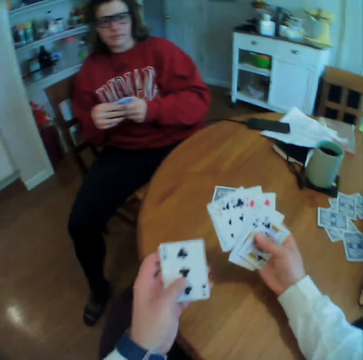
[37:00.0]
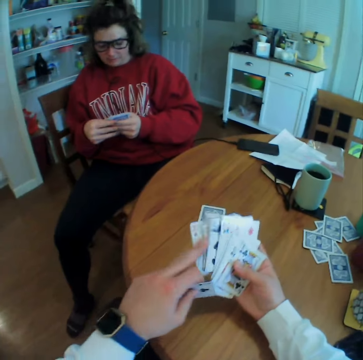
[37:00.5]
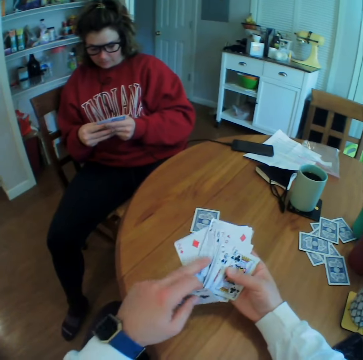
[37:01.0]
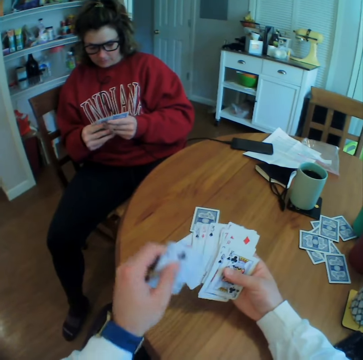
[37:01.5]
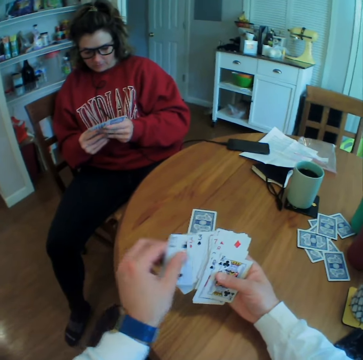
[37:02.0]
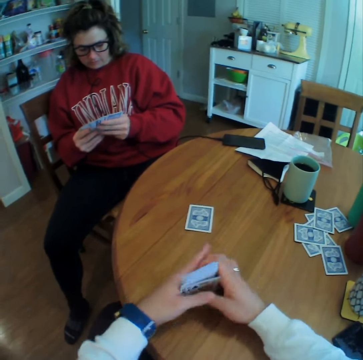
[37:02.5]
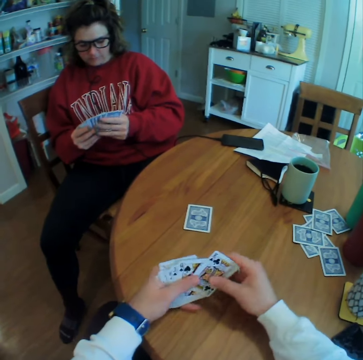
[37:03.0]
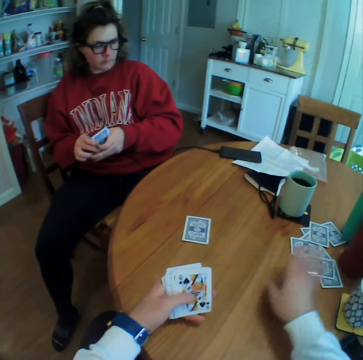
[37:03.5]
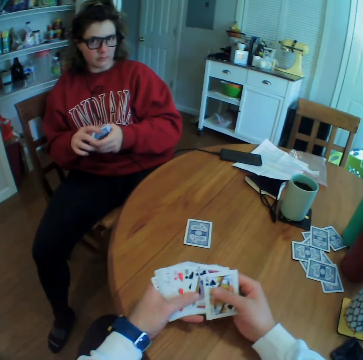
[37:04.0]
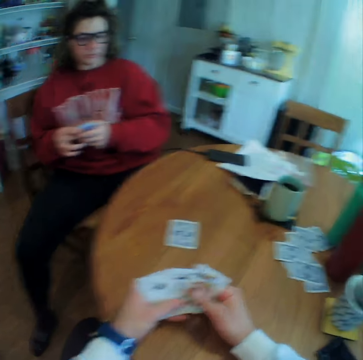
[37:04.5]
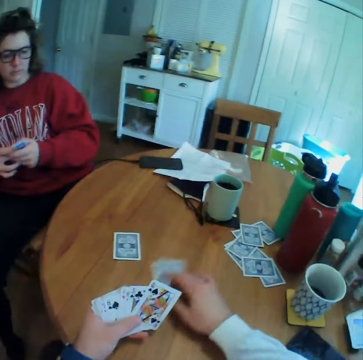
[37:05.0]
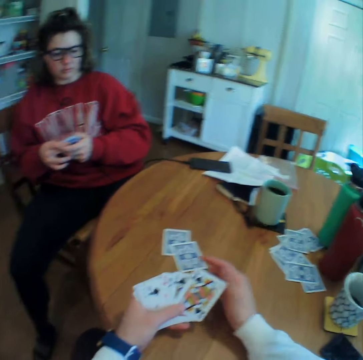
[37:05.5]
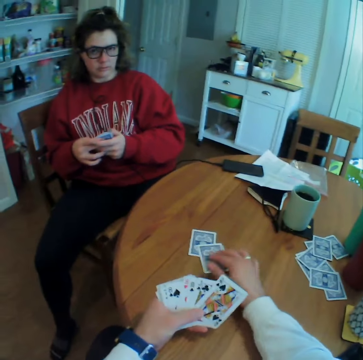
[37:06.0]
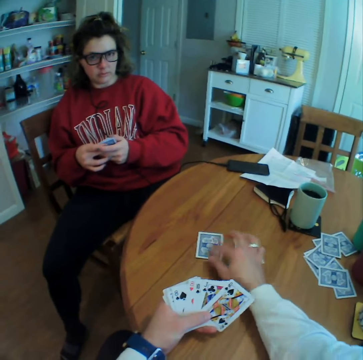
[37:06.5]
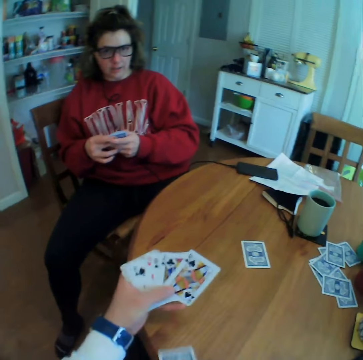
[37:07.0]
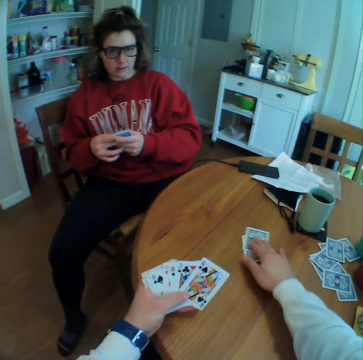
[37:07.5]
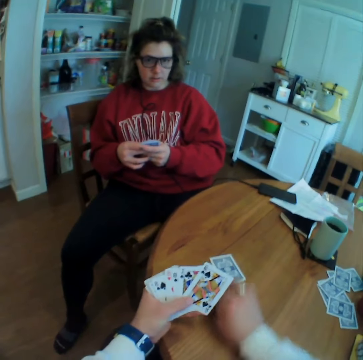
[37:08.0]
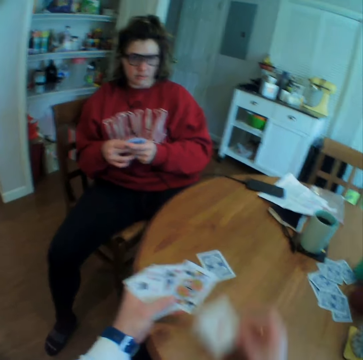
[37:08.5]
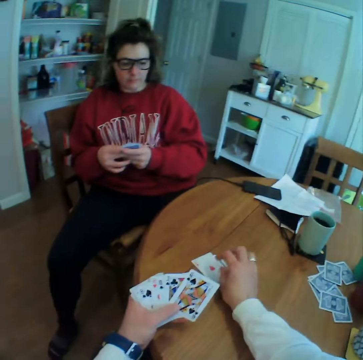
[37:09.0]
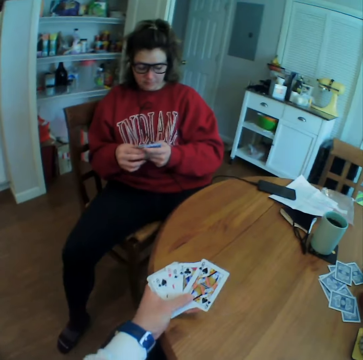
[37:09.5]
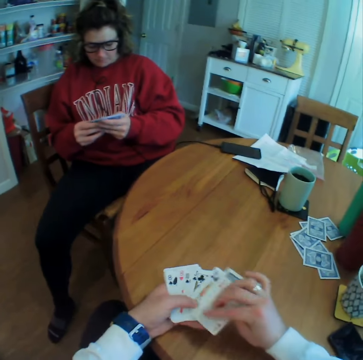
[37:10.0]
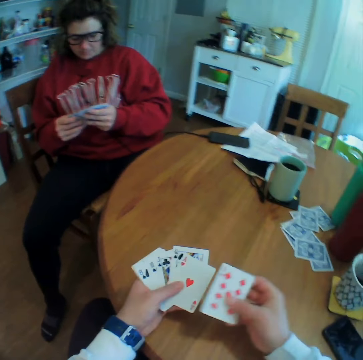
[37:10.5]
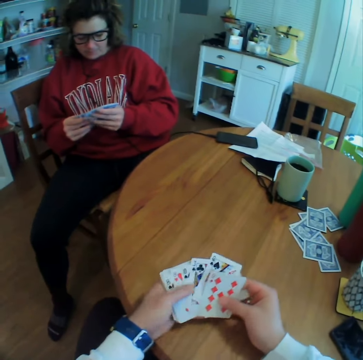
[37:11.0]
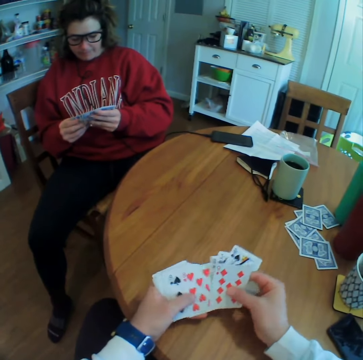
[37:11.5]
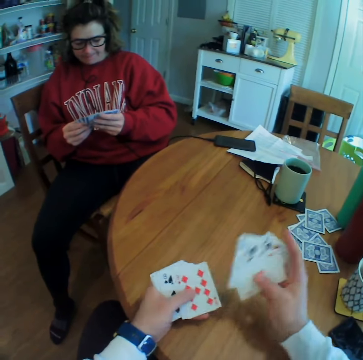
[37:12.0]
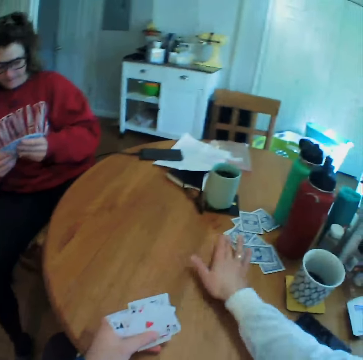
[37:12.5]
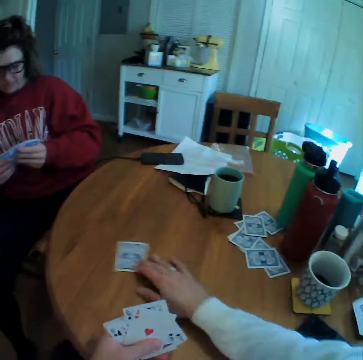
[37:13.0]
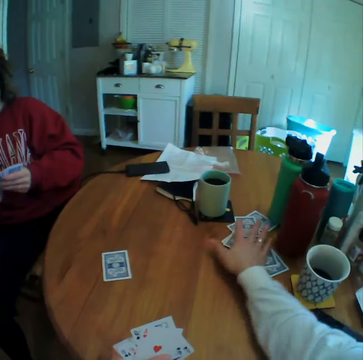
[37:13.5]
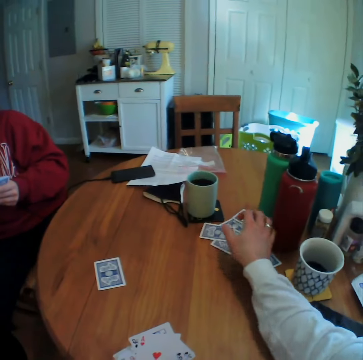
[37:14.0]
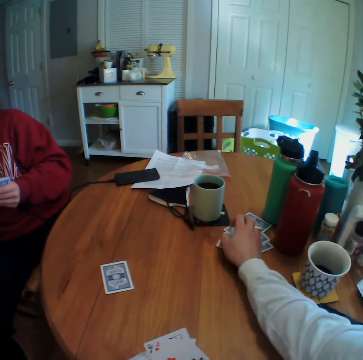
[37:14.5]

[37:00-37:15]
The camera wearer picks up a card, spreads the cards on his hand, folds the cards, and puts a card down. He spreads the cards on his hand, picks up a card, moves a card on the table, picks up a card, puts a card down, spreads the cards on his hand, reshuffles the cards, and moves a card on the table.

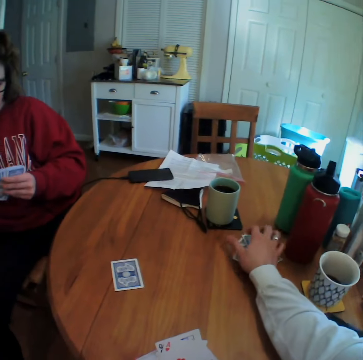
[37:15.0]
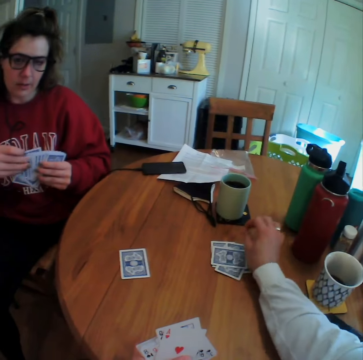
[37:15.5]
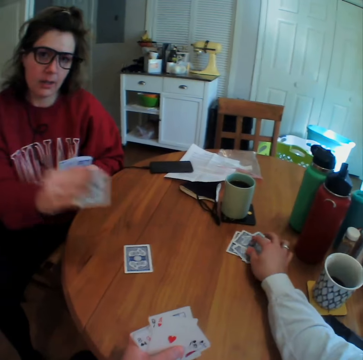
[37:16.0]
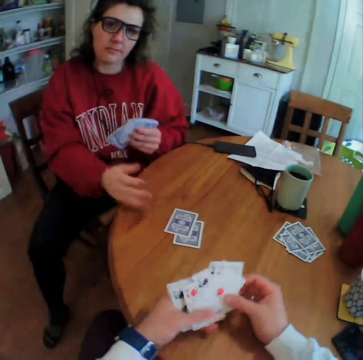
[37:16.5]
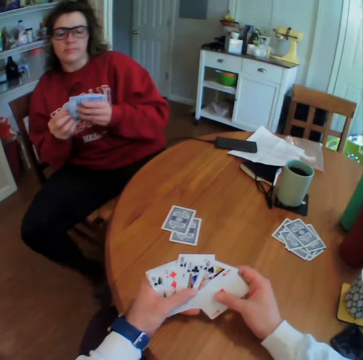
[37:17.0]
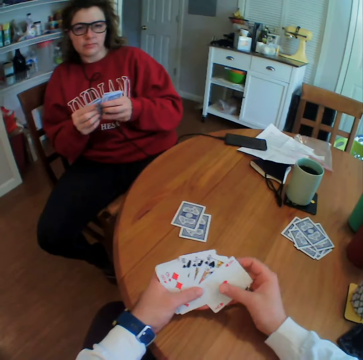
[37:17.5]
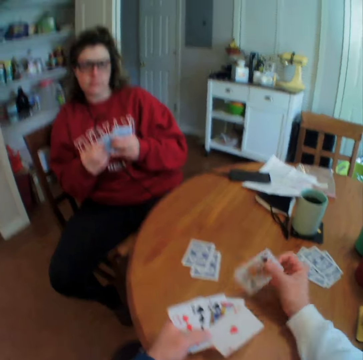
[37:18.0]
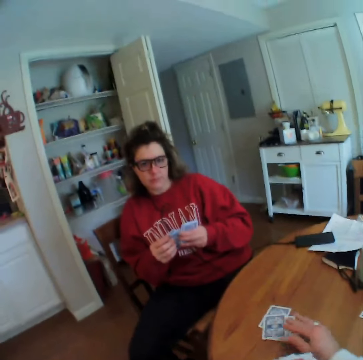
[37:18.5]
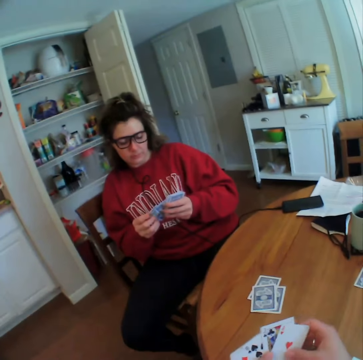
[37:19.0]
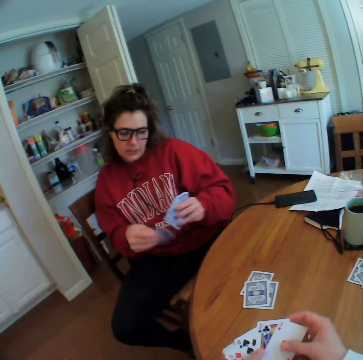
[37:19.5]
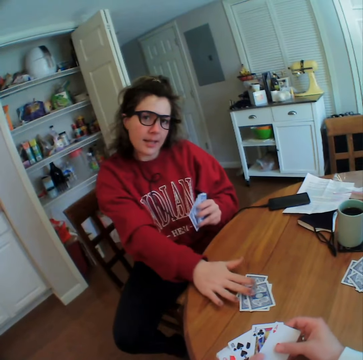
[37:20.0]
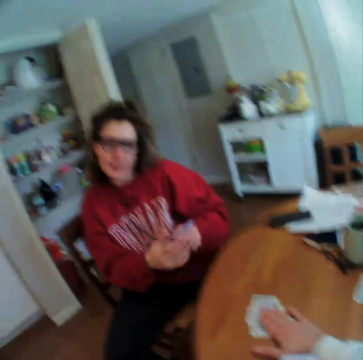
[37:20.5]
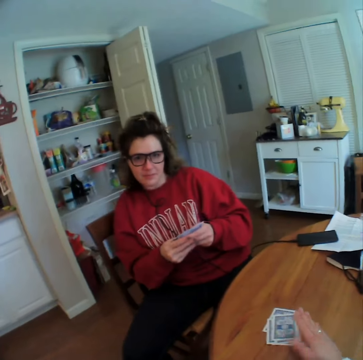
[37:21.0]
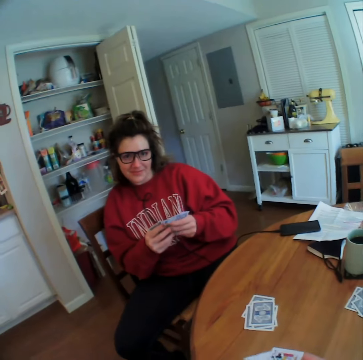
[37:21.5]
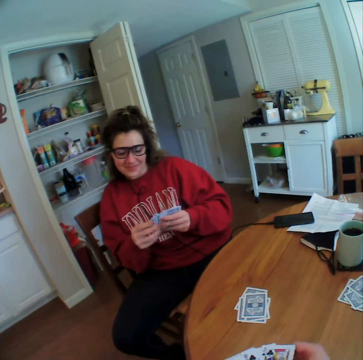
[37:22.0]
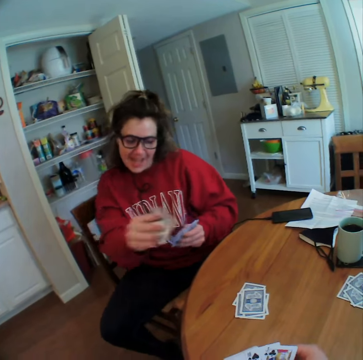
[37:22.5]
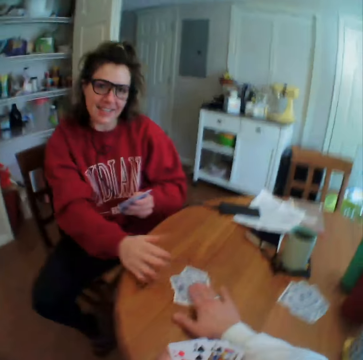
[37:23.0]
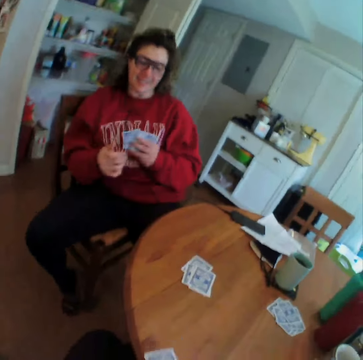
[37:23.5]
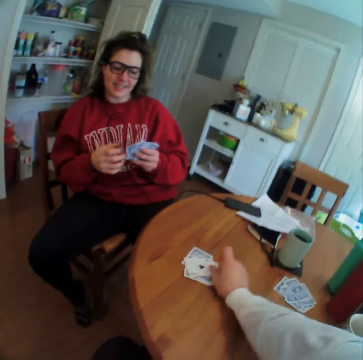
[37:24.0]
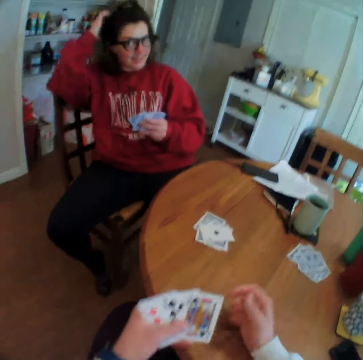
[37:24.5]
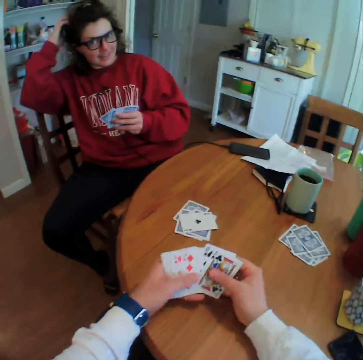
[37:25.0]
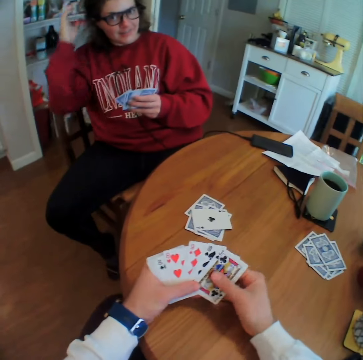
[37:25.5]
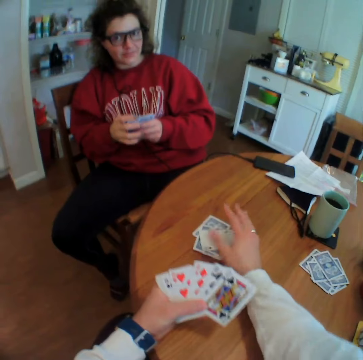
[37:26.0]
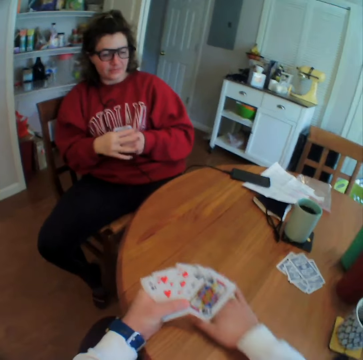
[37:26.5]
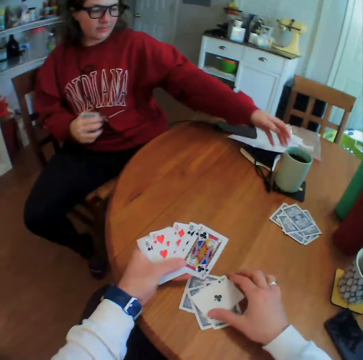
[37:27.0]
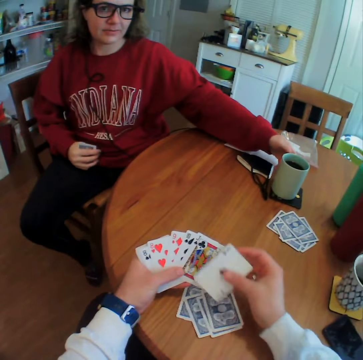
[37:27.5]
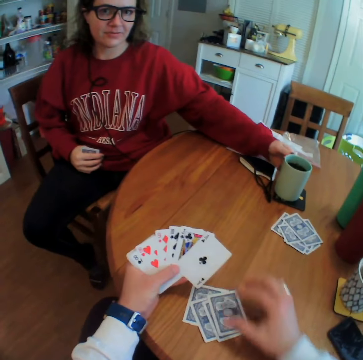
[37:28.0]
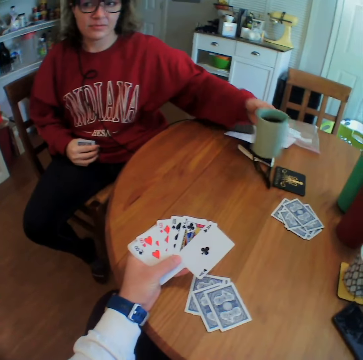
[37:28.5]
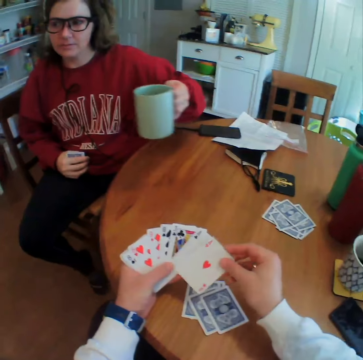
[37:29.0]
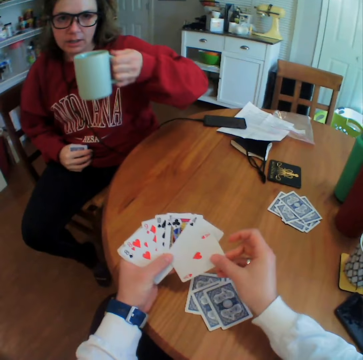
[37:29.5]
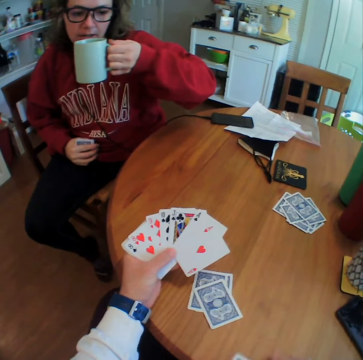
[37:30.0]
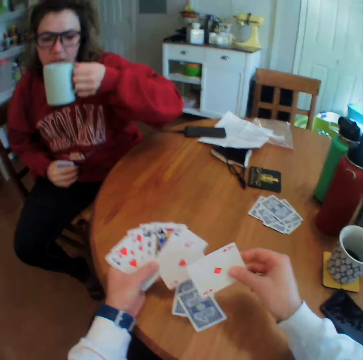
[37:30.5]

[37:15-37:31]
The lady puts a card down. The camera wearer spreads the cards on his hand and looks at the cards. The lady spreads the cards on her hands and puts a card down. The camera wearer puts a card down. The lady puts a card down. The camera wearer picks up a card and puts a card down. The lady scratches her head. The camera wearer spreads the cards on his hand. The lady folds the cards. The camera wearer takes the cards and picks up a card. The lady picks up a mug.

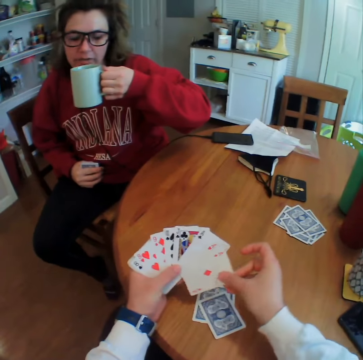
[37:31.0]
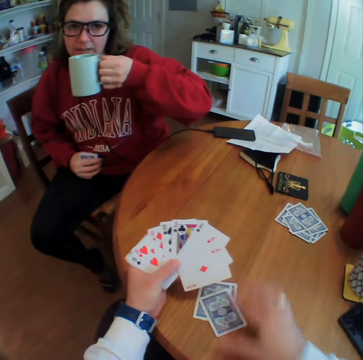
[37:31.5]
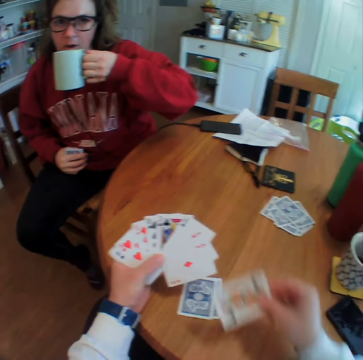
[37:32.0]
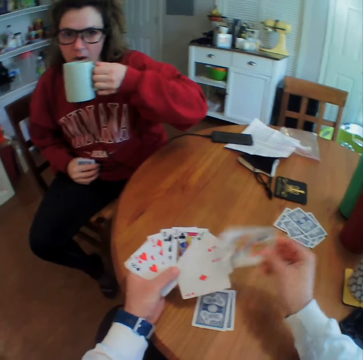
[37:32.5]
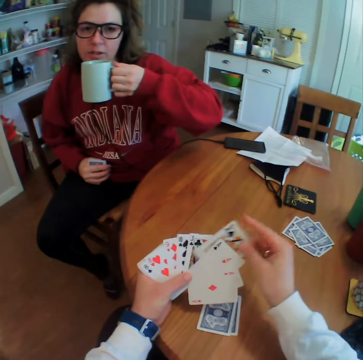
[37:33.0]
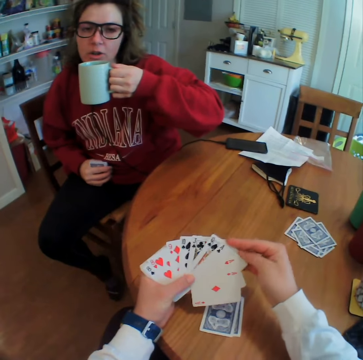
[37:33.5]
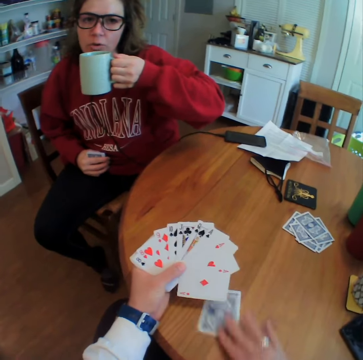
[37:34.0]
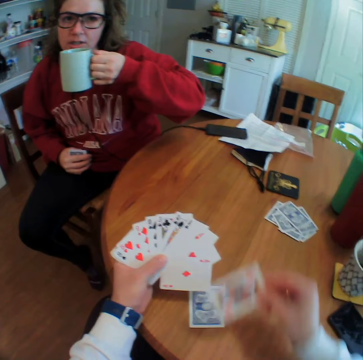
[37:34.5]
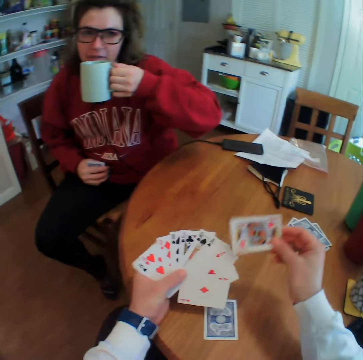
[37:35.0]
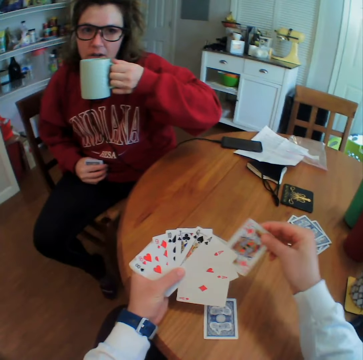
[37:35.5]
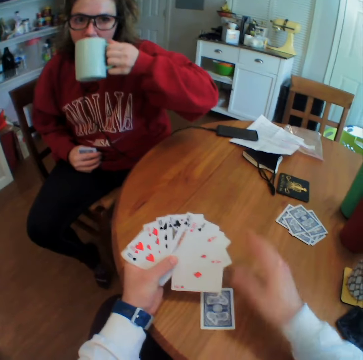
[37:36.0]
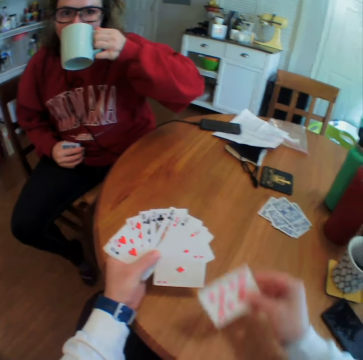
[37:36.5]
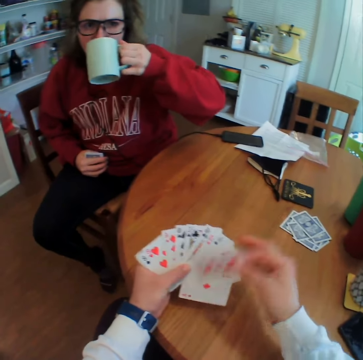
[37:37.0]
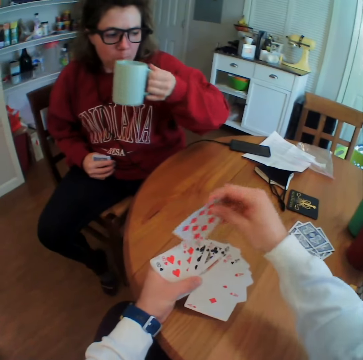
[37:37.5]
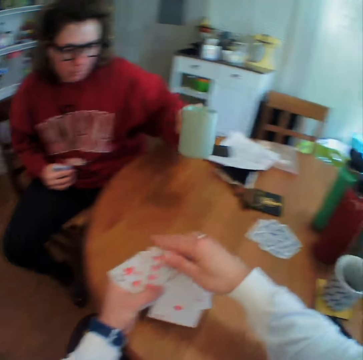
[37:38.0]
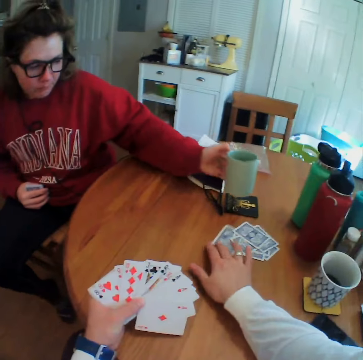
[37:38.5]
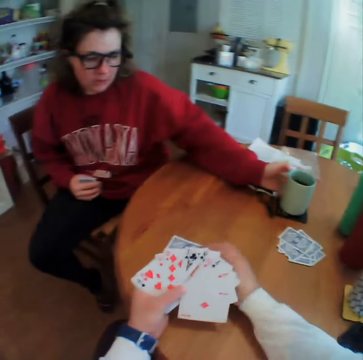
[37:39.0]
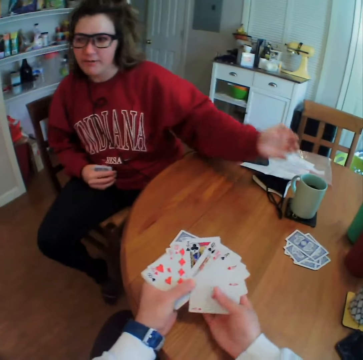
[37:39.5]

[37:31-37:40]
The lady puts the mug down. The camera wearer moves cards on the table.
